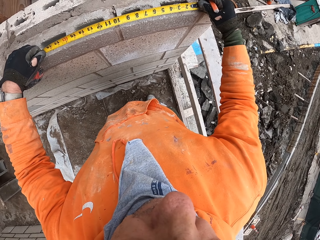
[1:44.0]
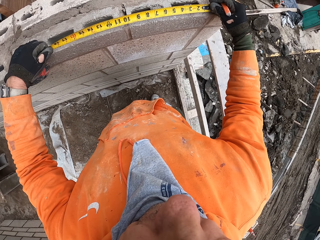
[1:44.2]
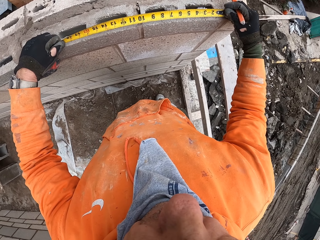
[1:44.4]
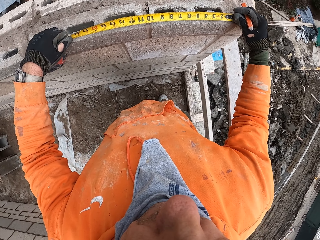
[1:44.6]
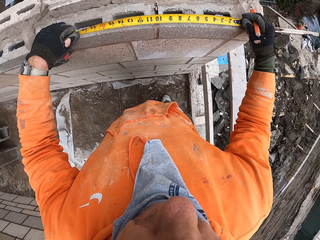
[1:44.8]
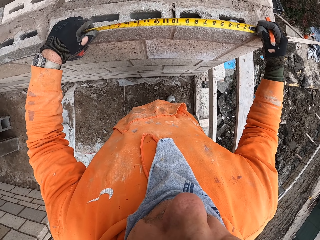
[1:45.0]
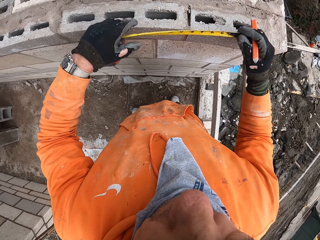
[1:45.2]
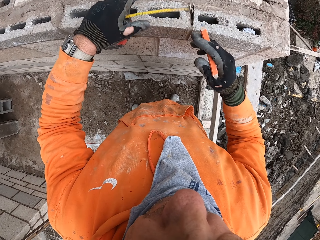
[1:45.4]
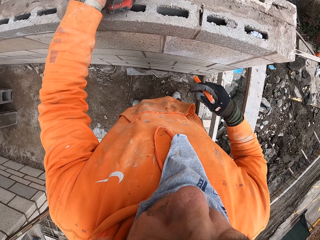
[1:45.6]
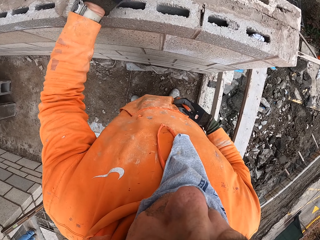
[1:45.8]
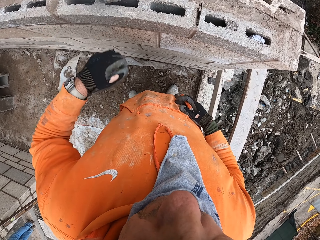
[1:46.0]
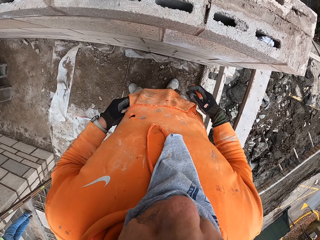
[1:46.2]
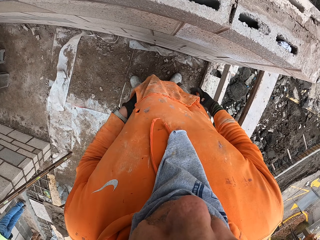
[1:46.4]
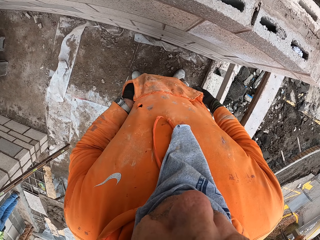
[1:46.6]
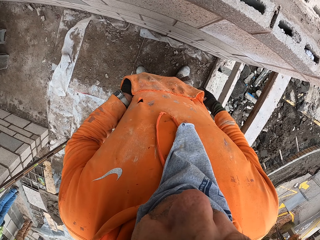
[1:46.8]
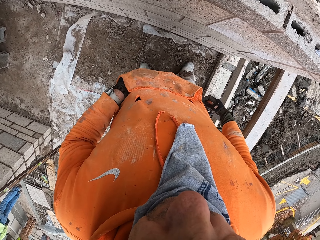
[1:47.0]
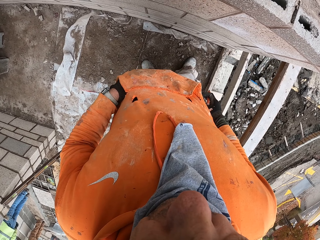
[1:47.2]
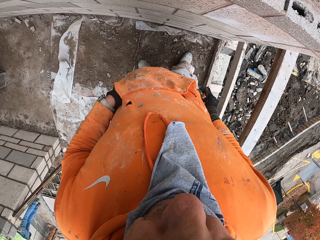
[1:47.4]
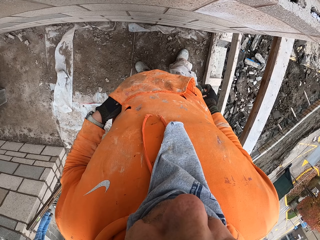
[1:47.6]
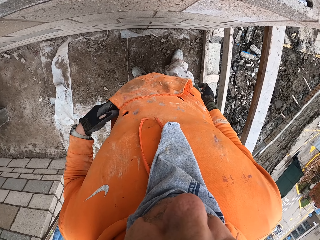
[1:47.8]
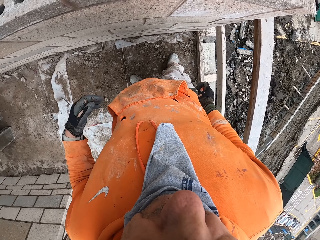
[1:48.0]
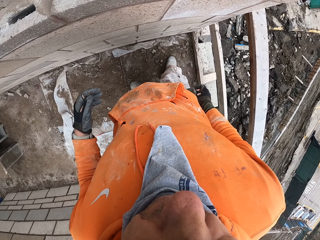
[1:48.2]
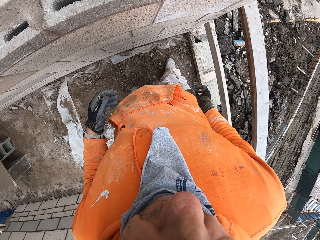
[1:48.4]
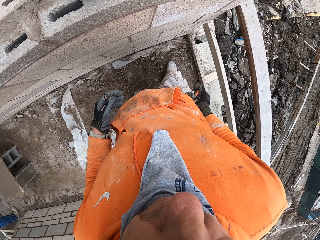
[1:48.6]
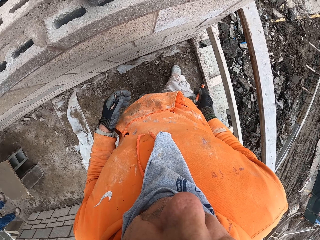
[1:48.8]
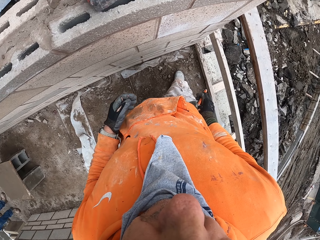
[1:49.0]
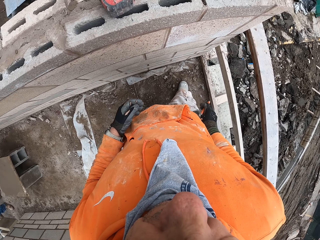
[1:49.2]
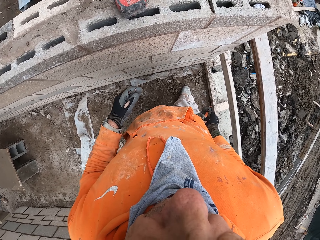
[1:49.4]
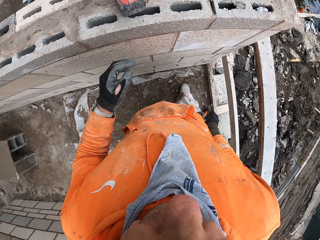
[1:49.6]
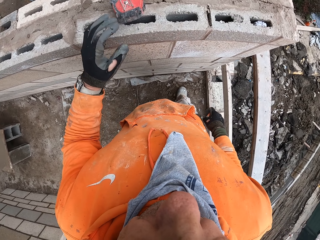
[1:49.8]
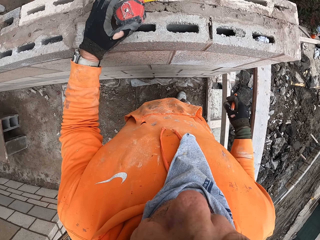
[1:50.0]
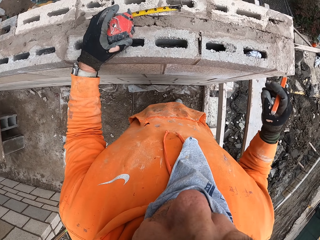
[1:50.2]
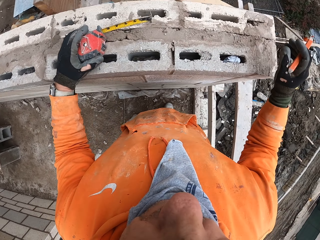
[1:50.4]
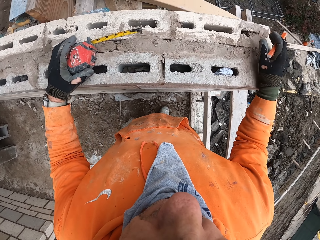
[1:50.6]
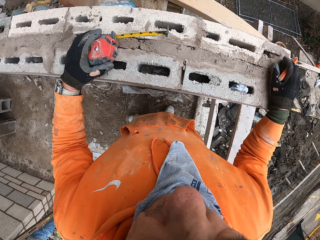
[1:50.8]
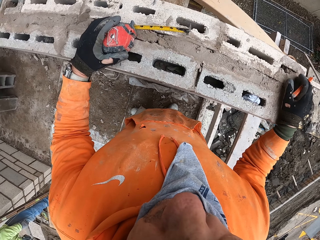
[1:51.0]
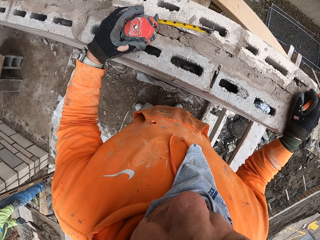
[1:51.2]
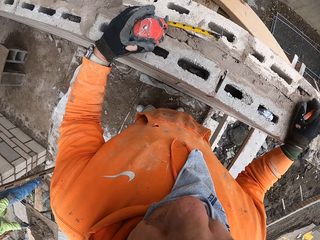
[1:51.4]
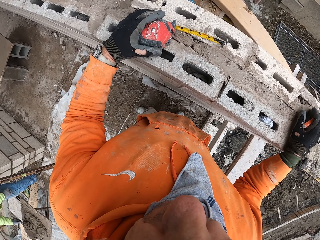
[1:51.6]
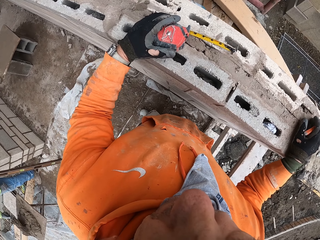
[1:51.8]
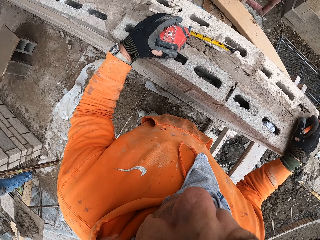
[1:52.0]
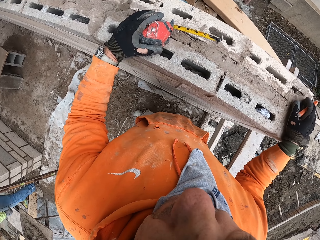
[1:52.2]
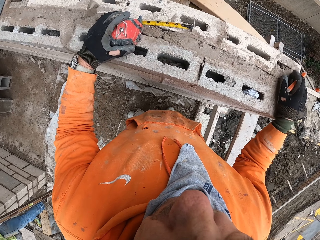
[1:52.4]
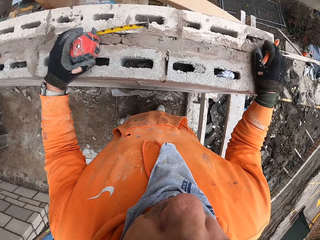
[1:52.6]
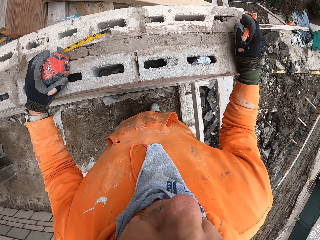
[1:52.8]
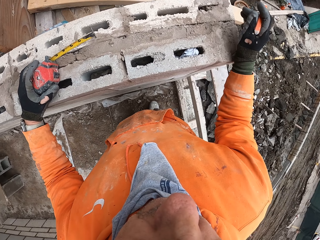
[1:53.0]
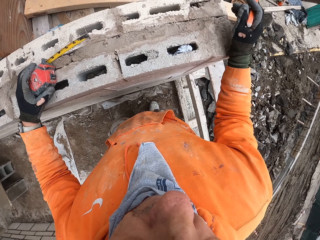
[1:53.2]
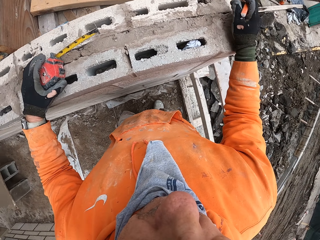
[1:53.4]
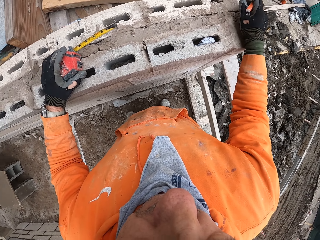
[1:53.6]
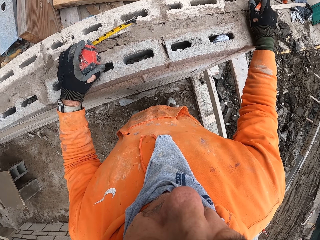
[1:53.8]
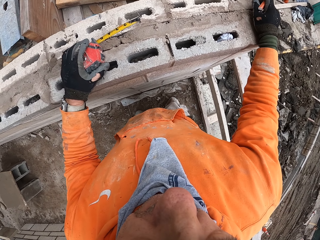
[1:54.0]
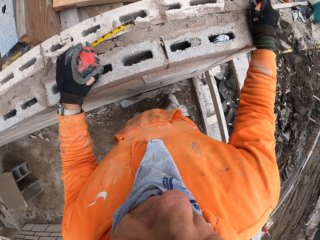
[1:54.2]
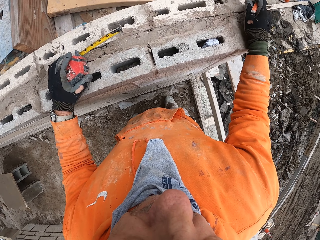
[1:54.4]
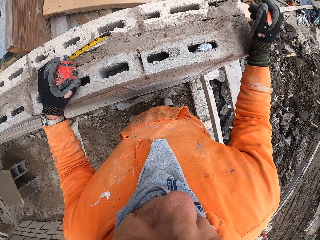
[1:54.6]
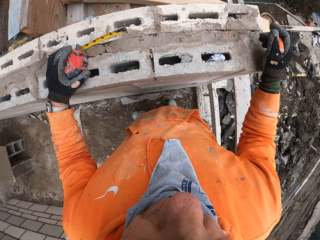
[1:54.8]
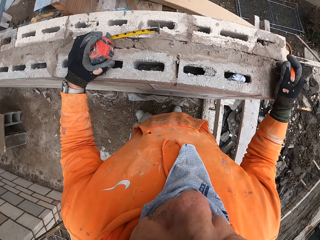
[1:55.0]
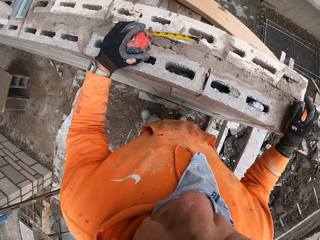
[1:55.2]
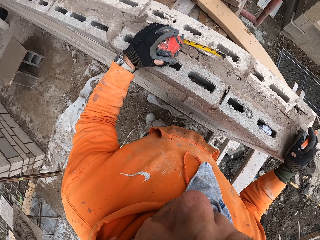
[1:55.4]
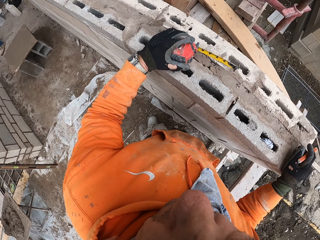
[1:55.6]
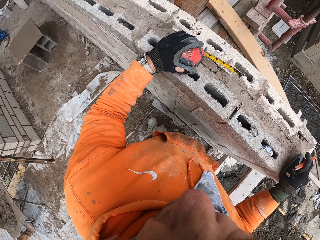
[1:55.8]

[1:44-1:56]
The camera wearer measures the hollow block. He stares at the tape measure on the wall. He folds the tape measure. He removes the tape measure from the hollow block. He places the tape measure on top of the hollow blocks. He moves his hand from the hollow blocks. He puts the left hand inside his jumper pocket. He stares at the wall. He removes his hand from the jumper pocket. He moves his hand towards the tape measure. He holds the tape measure on the wall. He stares at the wall. He places the right hand on the hollow blocks. He moves his hand.

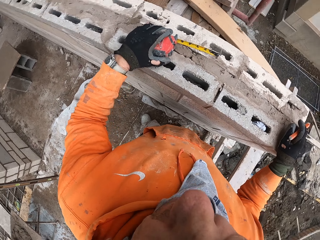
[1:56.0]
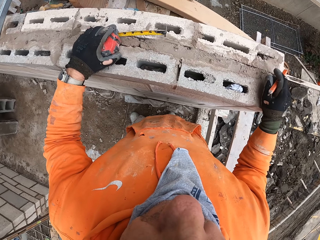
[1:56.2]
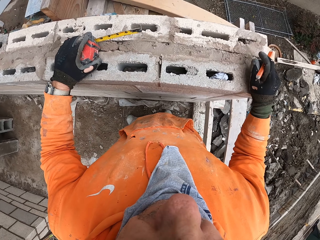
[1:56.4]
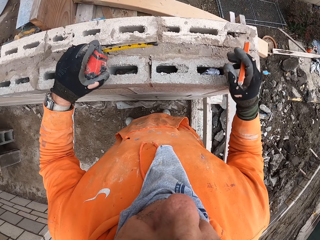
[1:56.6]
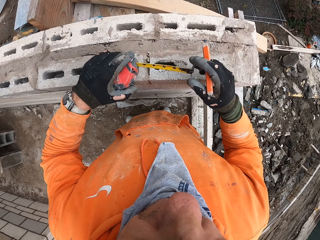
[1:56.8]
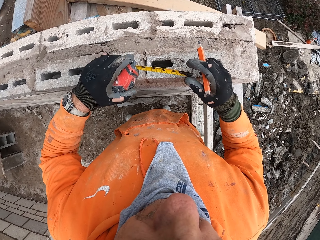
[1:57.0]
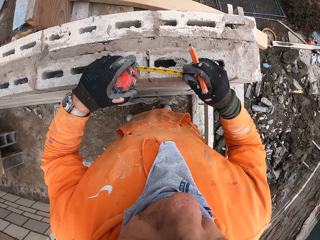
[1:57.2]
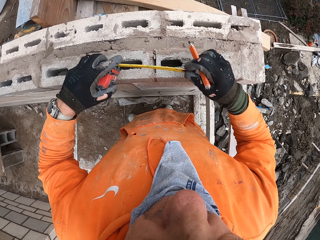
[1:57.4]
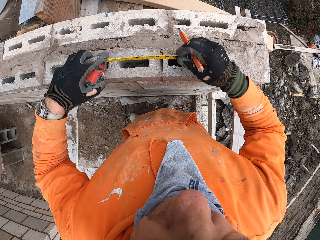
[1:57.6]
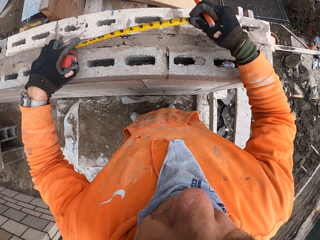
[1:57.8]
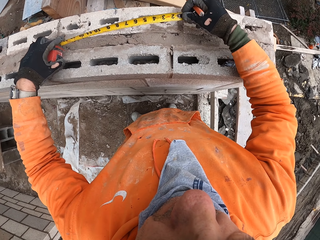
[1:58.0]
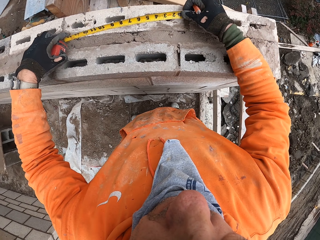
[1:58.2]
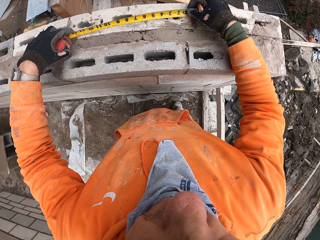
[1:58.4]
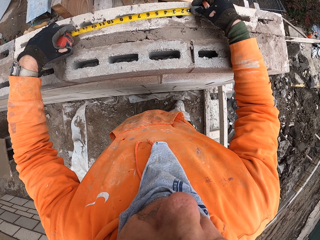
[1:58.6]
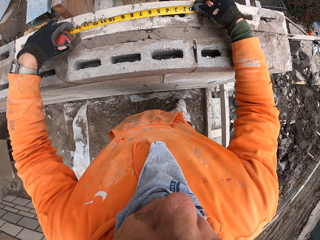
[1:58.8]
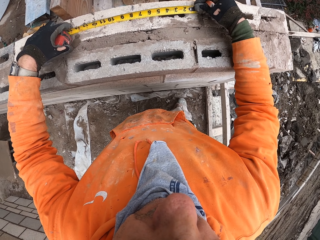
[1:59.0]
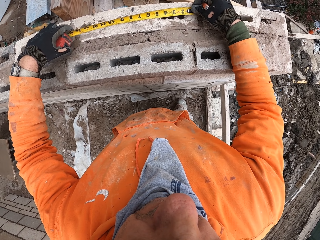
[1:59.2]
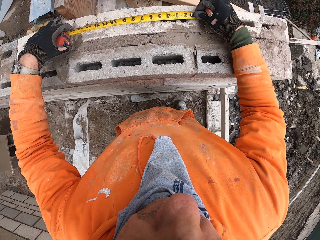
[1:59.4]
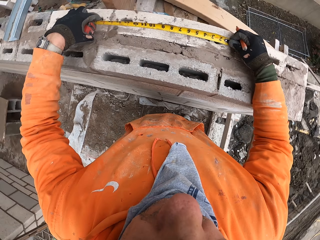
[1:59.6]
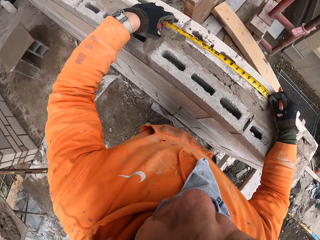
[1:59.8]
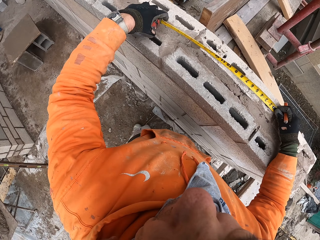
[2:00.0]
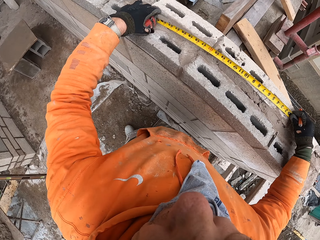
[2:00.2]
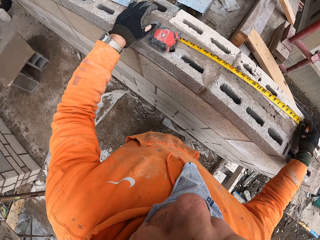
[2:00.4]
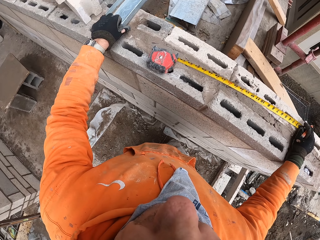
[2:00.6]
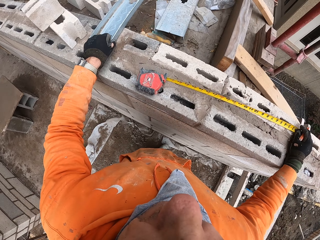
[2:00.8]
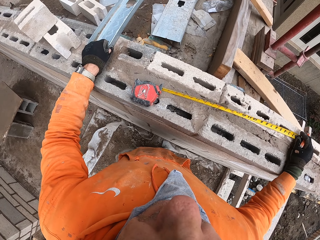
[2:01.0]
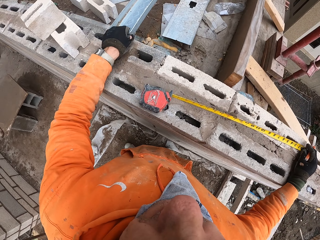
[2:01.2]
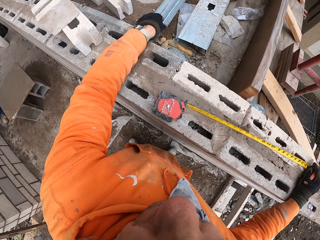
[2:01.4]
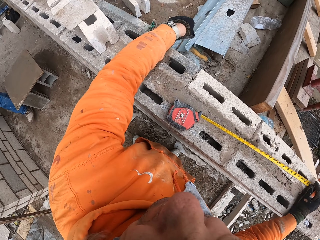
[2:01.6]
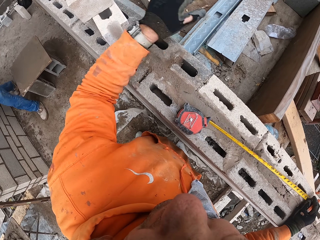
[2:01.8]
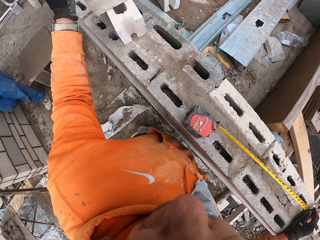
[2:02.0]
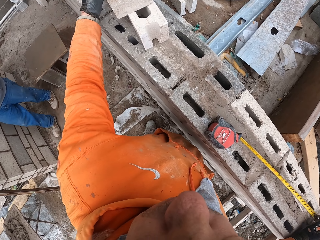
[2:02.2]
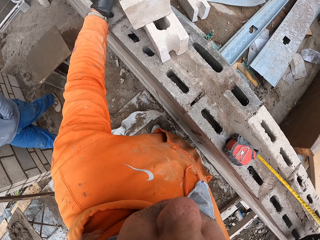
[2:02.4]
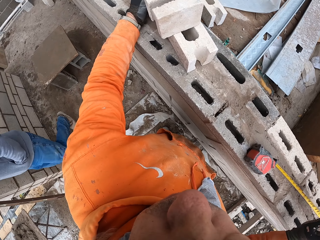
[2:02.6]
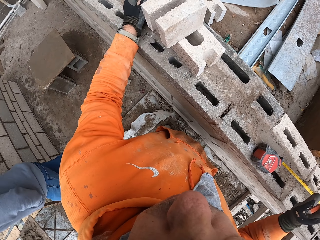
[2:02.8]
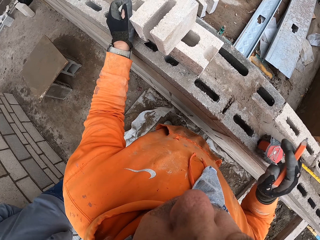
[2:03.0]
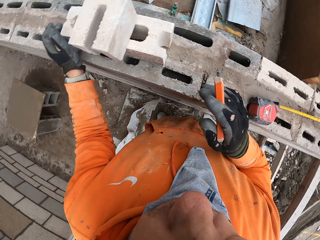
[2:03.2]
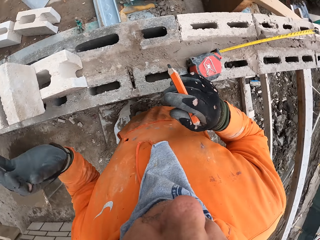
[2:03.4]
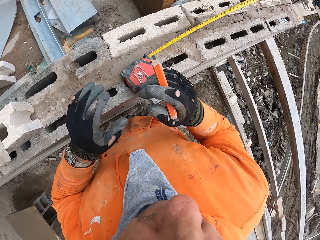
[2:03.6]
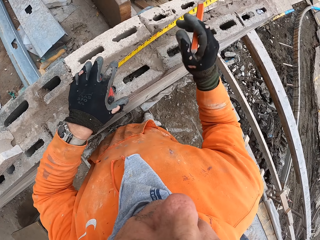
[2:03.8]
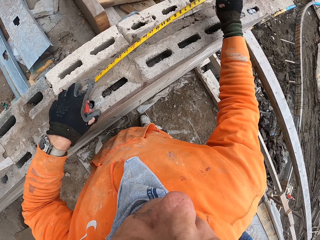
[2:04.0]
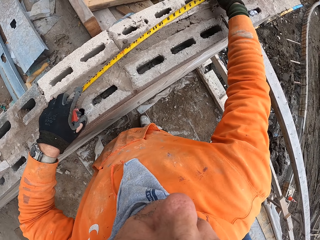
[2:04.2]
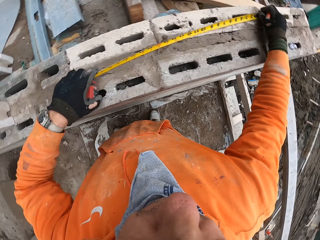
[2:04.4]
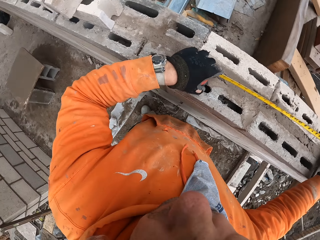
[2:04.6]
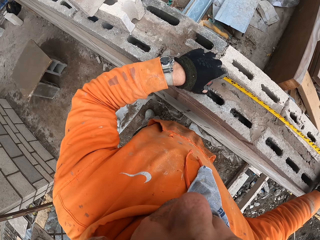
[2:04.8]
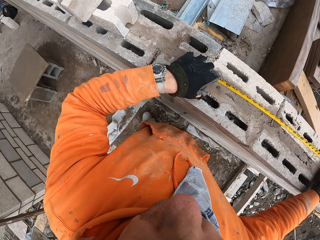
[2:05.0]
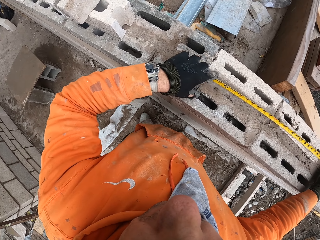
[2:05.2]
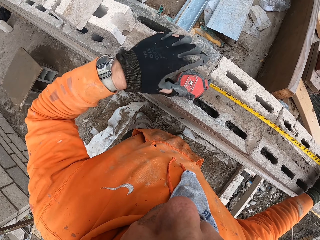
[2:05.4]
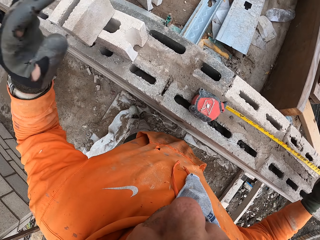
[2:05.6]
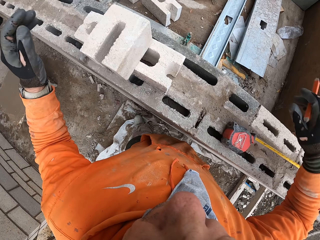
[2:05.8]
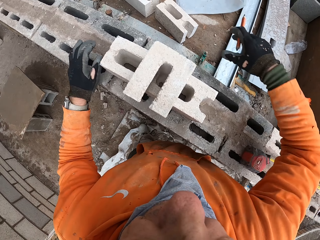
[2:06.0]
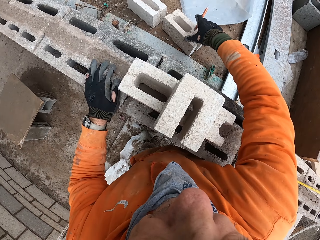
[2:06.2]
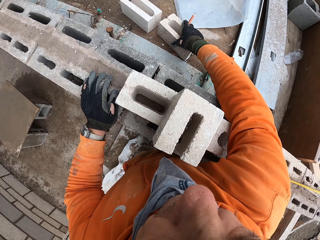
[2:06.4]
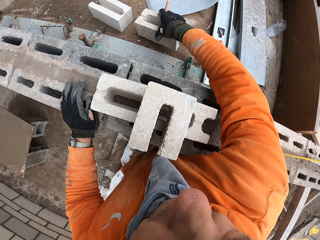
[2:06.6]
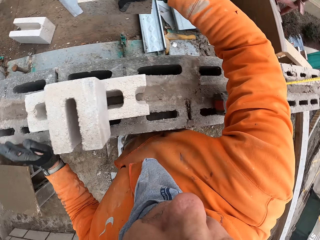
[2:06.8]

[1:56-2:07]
The camera wearer removes their hands from the hollow blocks. They hold the tape measure with two hands. They unroll the tape. They measure the wall with the tape measure. They place the tape on the hollow block. They drop the tape measure on the block. They move a metal bar from the wall. They drop the metal on the hollow blocks. They move the hollow blocks on the other blocks. They move their hands. They hold the tape measure on the wall. They look around the wall. They measure the block. They release their hand from the tape measure.
